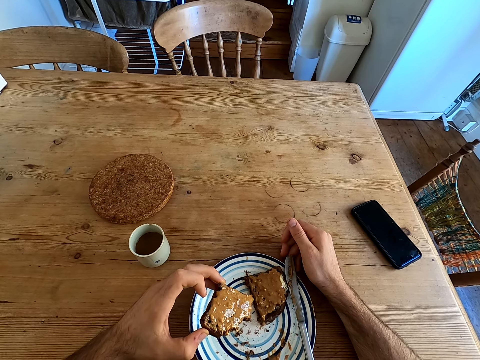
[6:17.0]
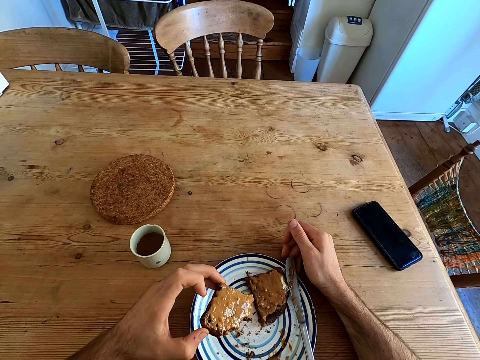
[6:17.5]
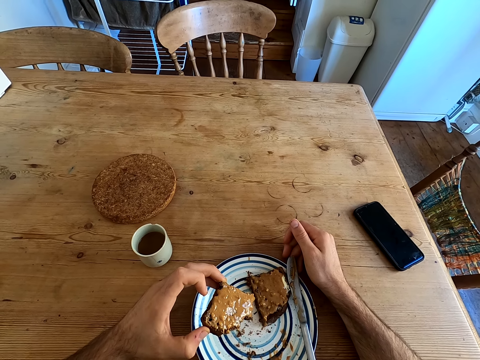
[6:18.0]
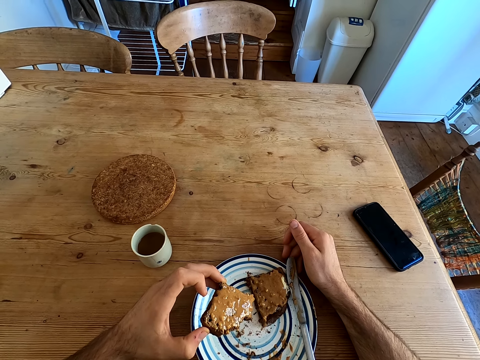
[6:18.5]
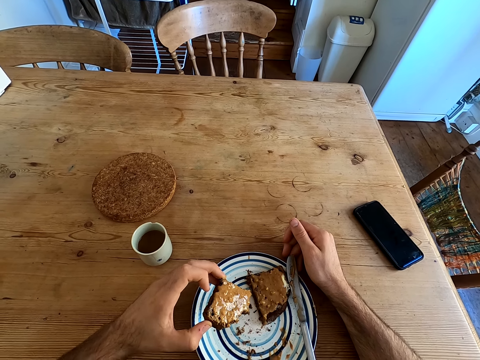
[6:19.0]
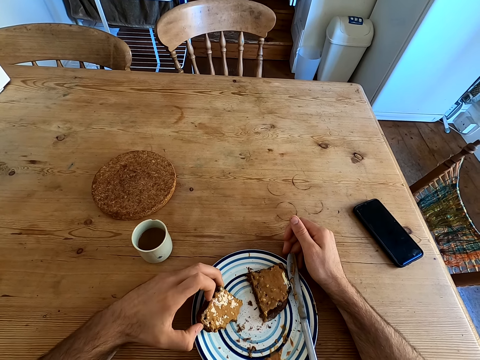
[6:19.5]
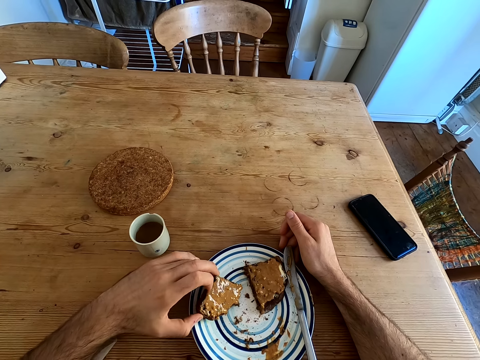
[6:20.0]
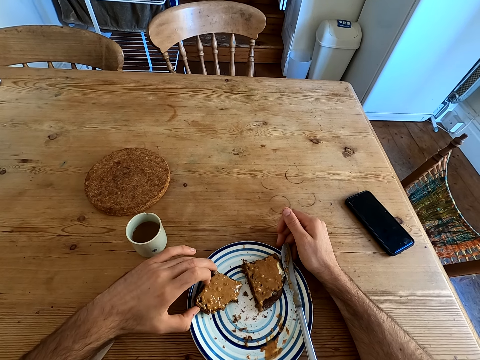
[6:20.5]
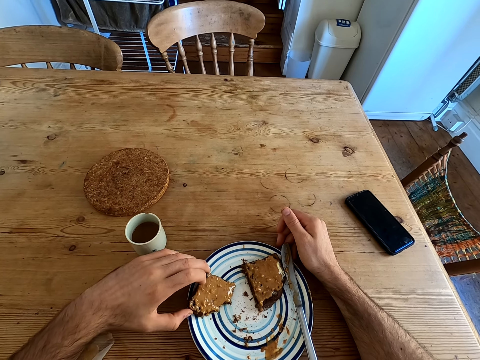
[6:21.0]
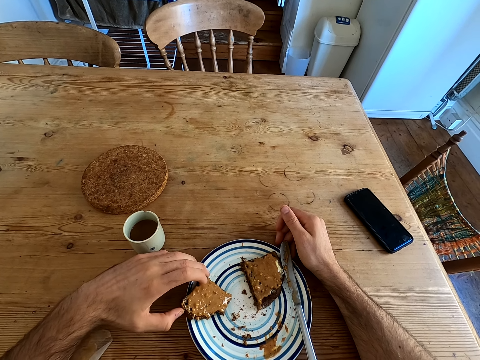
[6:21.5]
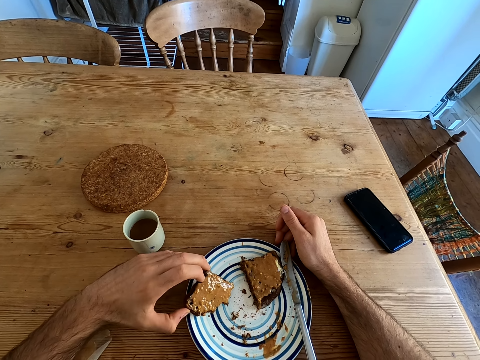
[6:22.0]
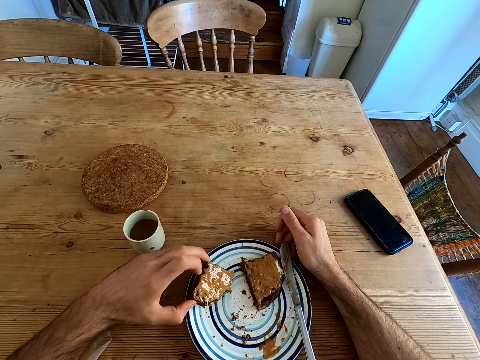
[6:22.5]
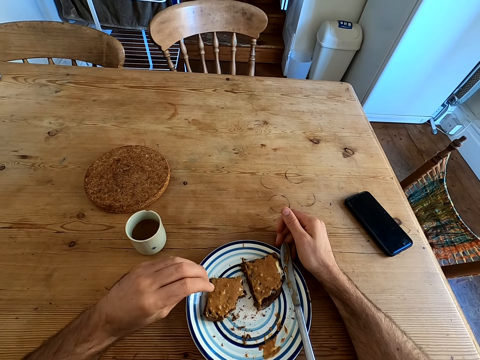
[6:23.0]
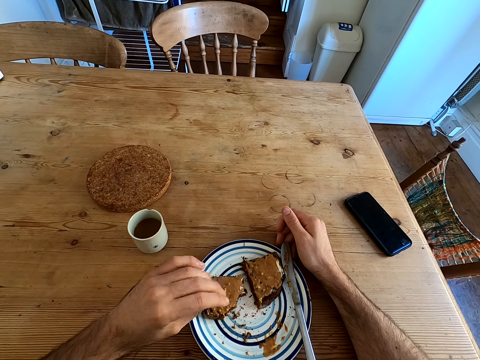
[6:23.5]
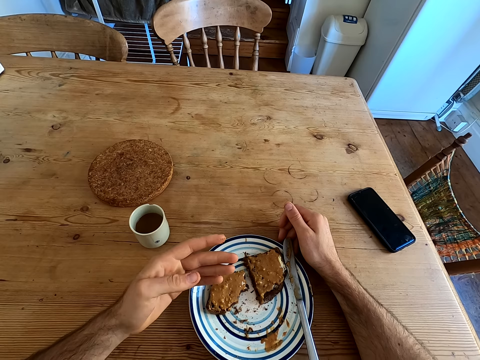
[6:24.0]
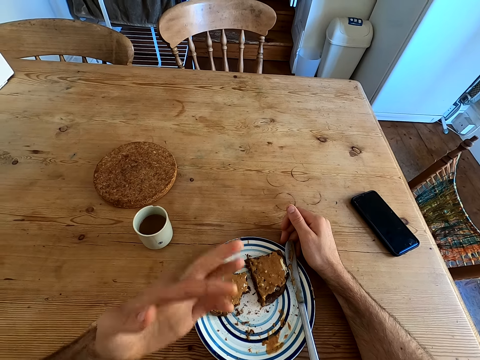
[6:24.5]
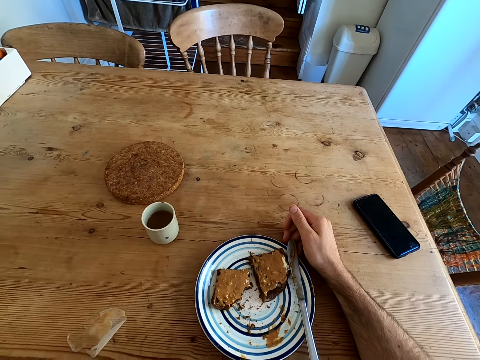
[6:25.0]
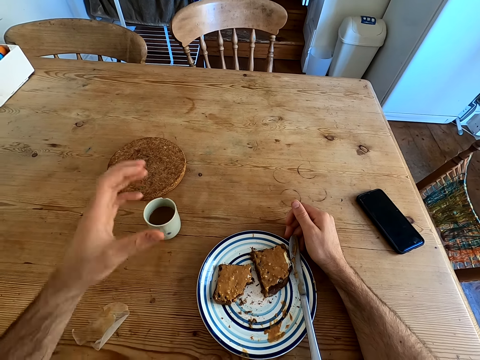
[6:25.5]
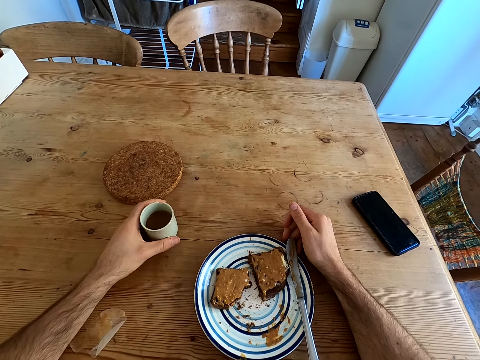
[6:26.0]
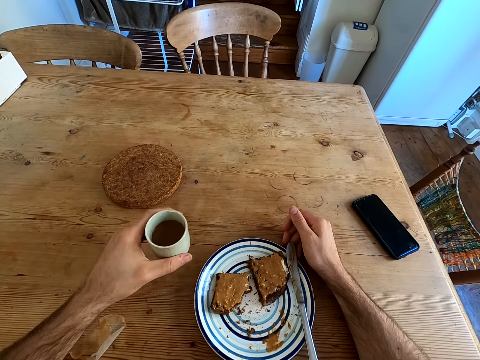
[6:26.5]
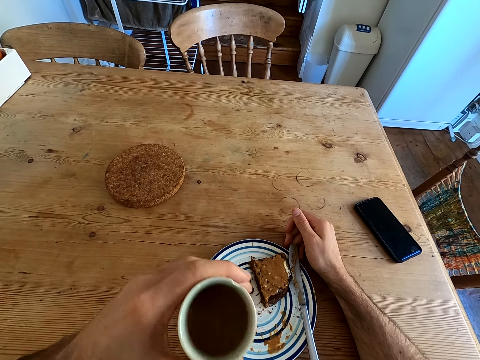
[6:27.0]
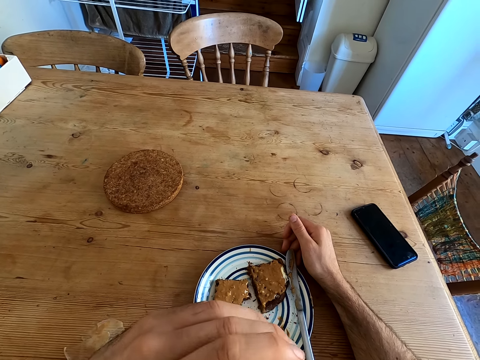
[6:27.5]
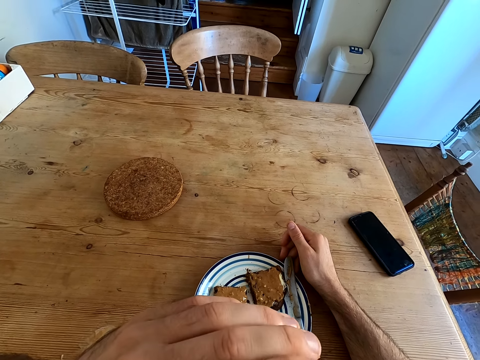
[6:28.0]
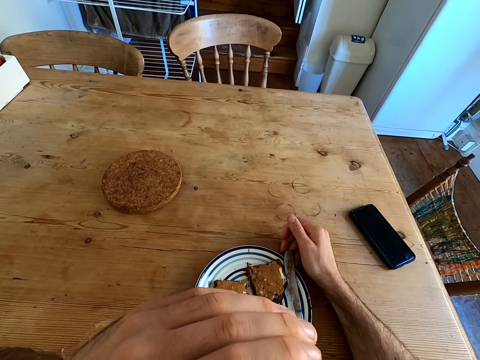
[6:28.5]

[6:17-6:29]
The camera wearer places the bread on the plate on the table. He looks at the bread. He shakes the left hand. He licks his hands. He lifts the left hand and drops the left hand. He picks up a cup. He drinks from the cup.

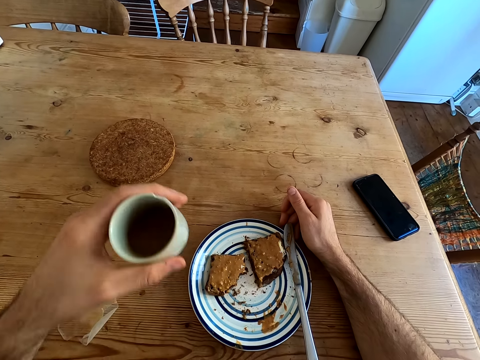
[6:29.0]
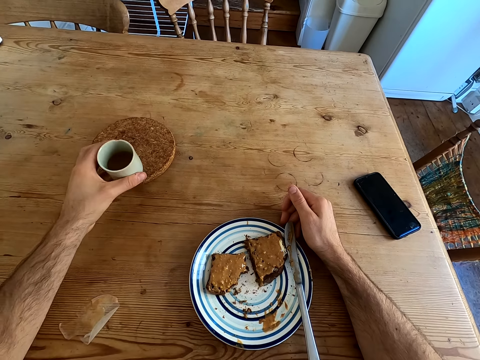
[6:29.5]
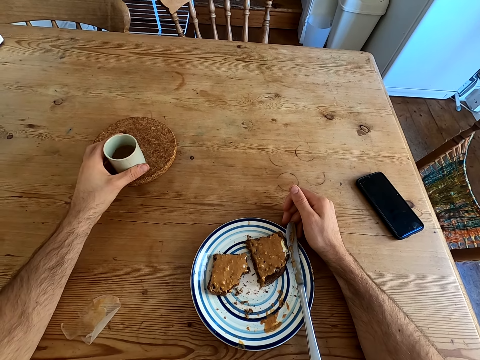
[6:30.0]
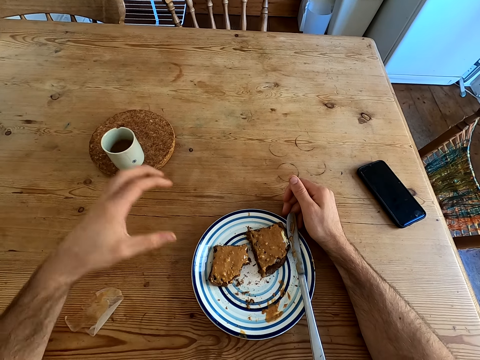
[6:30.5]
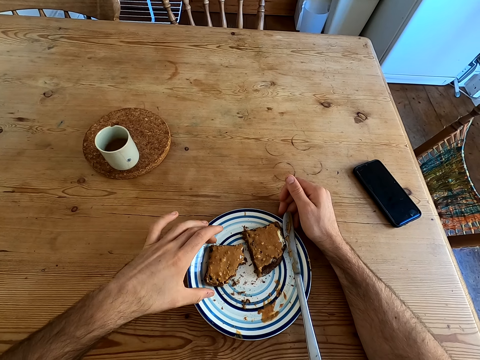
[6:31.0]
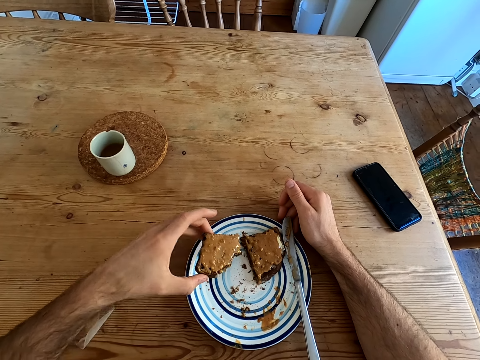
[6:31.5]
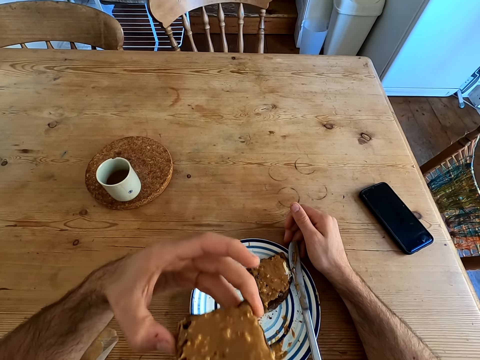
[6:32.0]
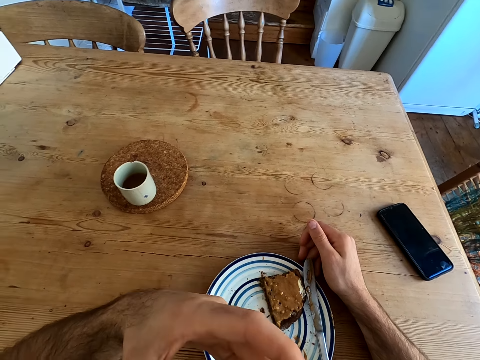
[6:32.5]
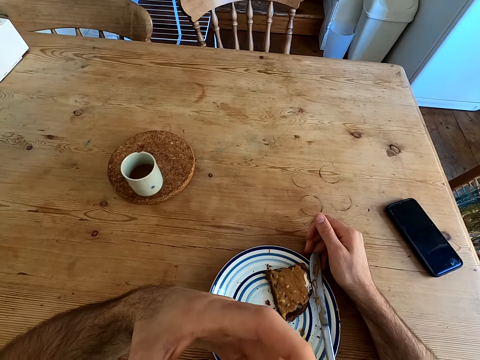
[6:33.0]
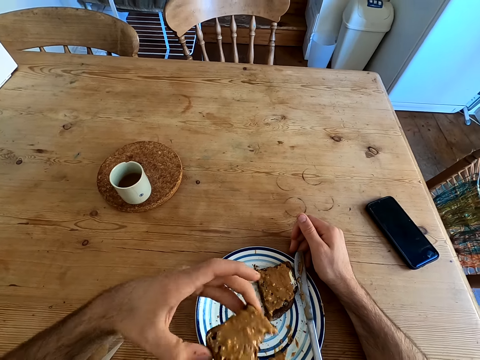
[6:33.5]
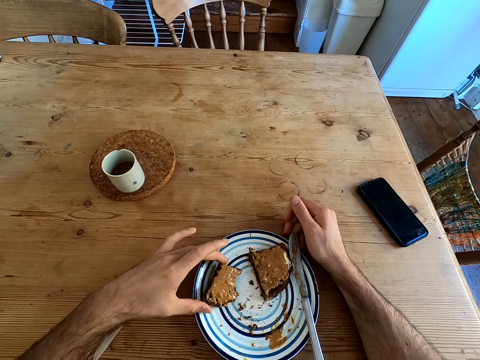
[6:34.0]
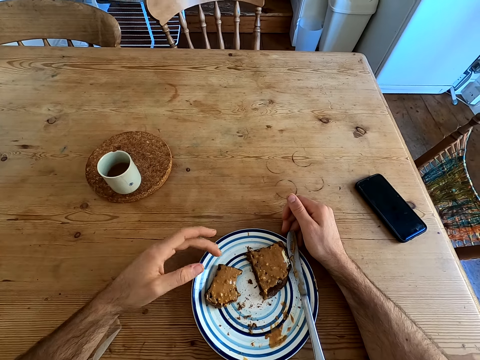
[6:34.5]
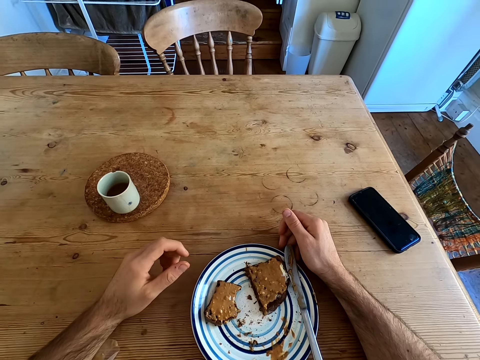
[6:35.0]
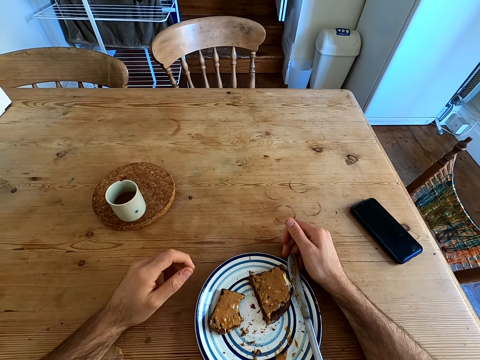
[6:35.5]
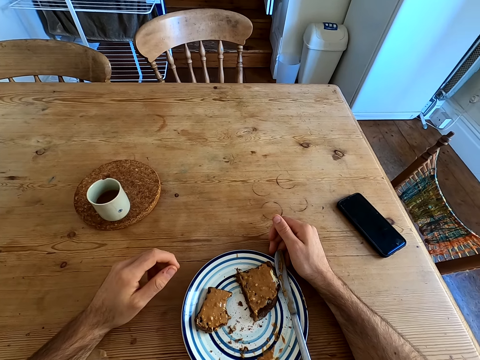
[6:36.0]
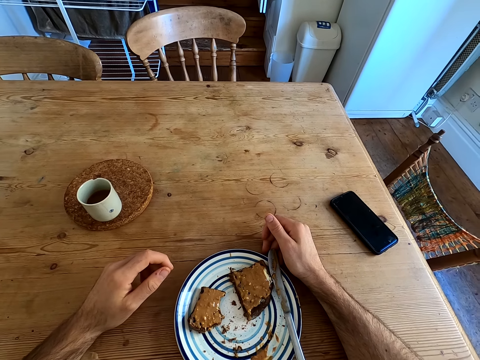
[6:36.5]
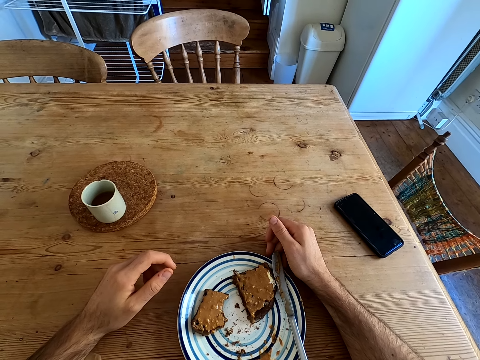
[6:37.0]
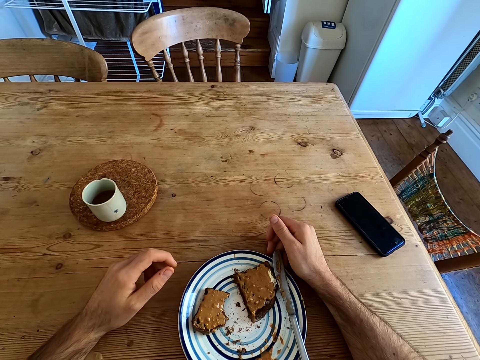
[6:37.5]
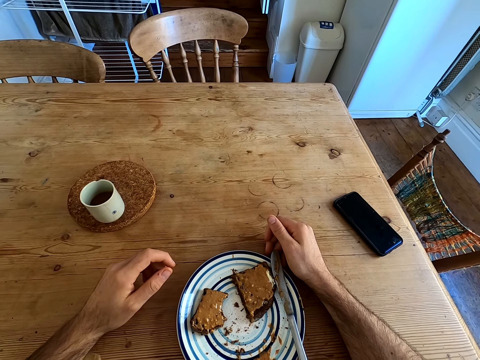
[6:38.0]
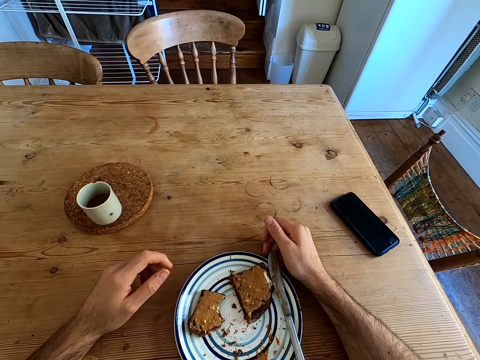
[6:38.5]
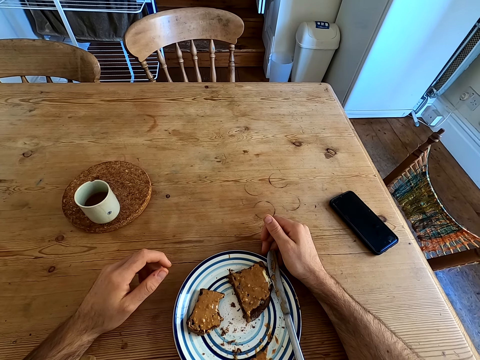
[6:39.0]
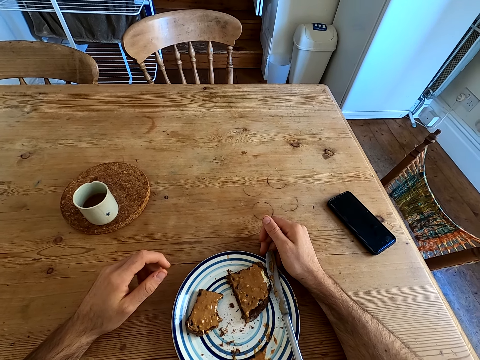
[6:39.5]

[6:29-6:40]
The camera wearer puts the cup on the table board. They take a bread. They bite the bread. They put the bread on the plate on the table. They look at the bread.

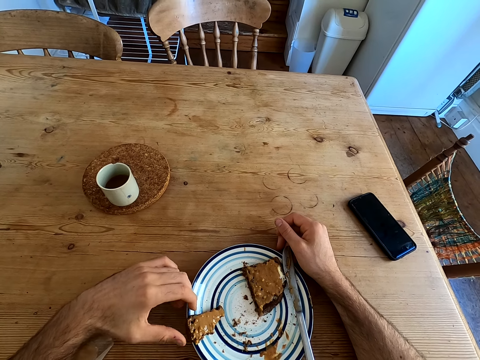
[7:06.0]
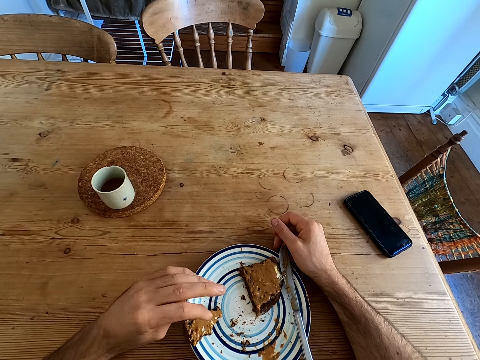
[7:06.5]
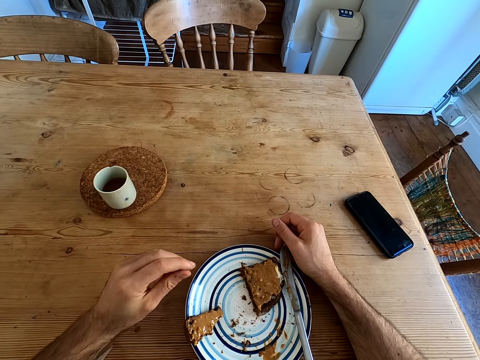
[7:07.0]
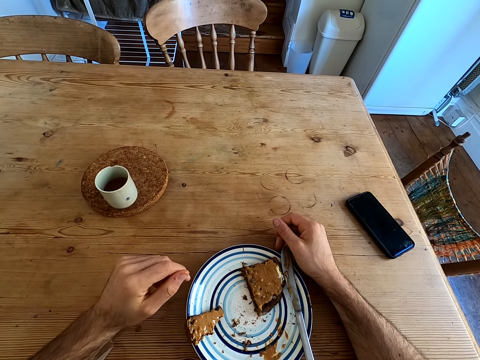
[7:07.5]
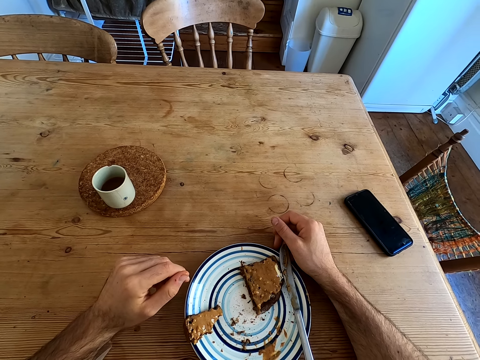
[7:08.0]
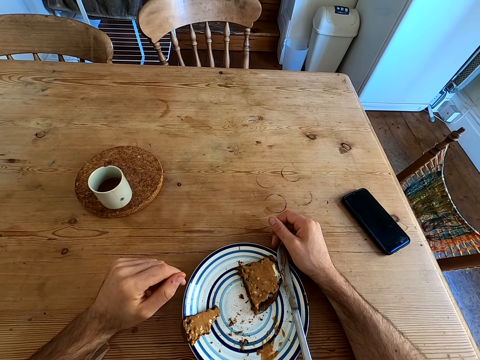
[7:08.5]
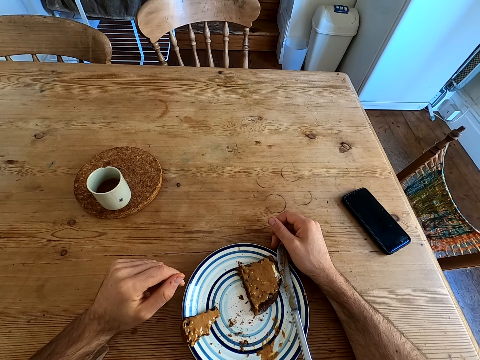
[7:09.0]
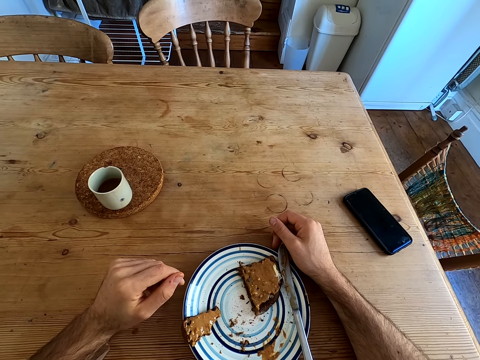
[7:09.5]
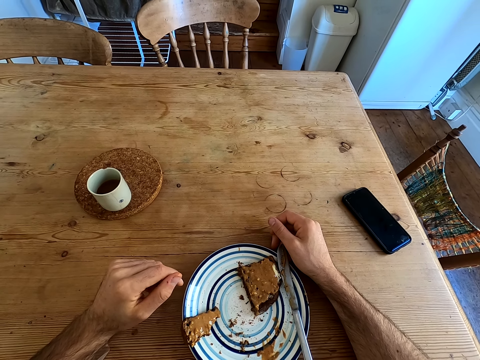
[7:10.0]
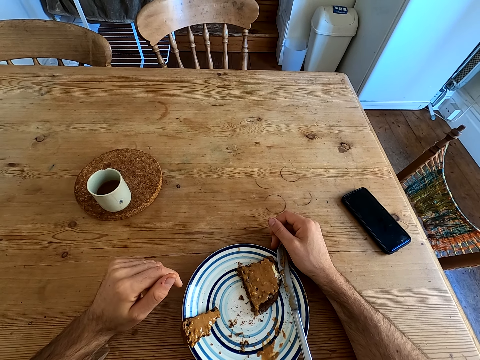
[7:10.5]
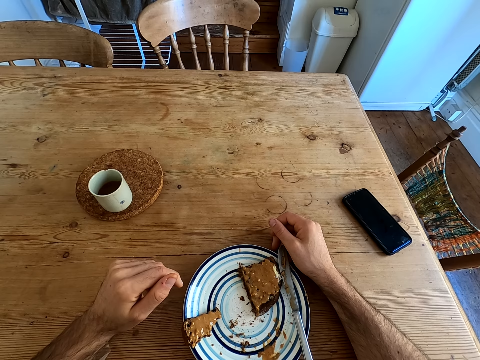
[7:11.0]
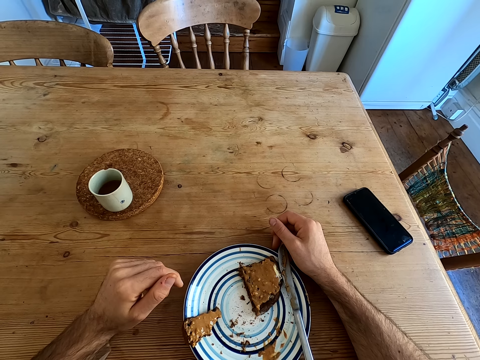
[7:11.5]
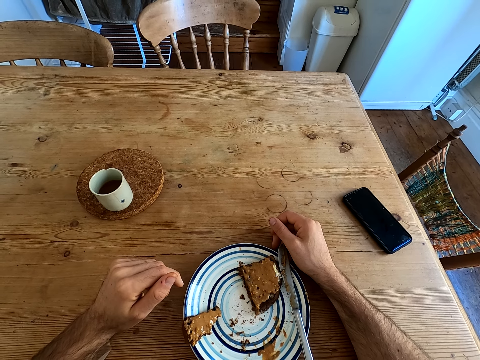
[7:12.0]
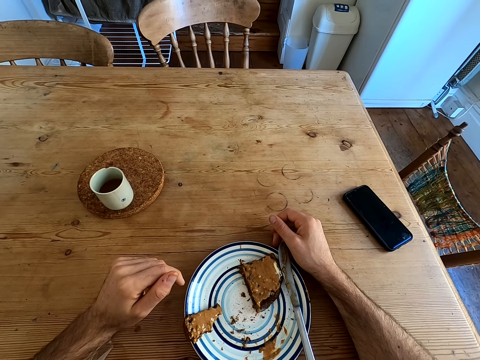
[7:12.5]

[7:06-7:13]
The camera wearer shakes the left hand. They look at the bread.
